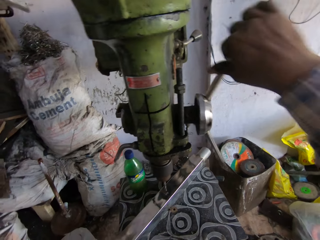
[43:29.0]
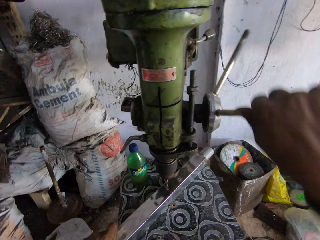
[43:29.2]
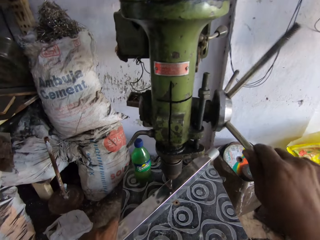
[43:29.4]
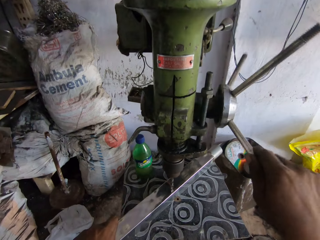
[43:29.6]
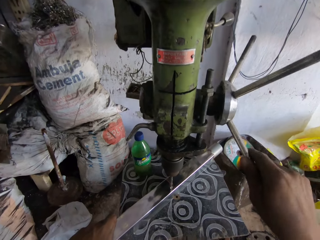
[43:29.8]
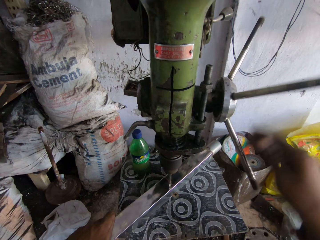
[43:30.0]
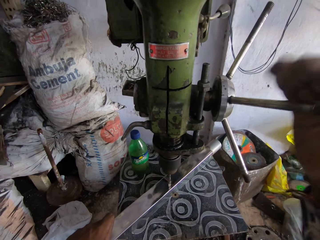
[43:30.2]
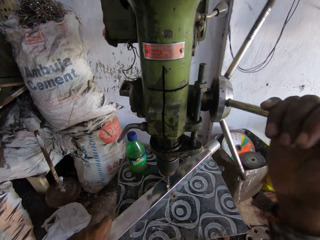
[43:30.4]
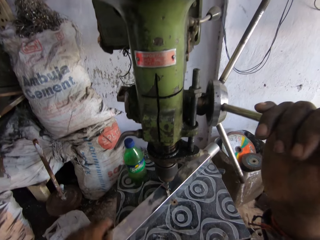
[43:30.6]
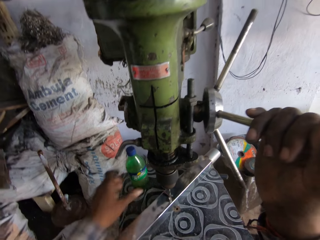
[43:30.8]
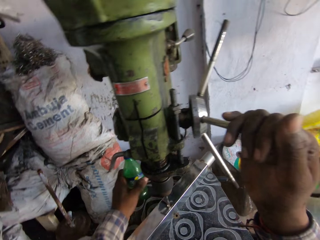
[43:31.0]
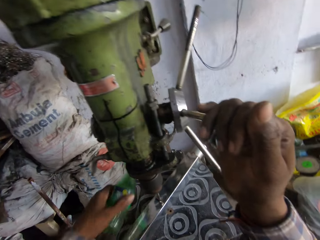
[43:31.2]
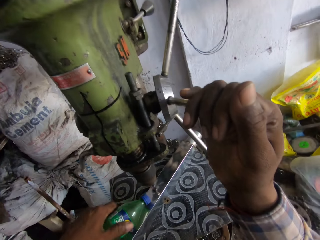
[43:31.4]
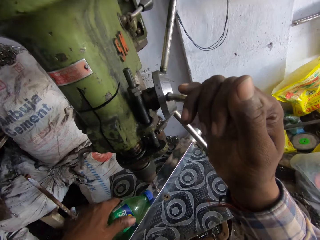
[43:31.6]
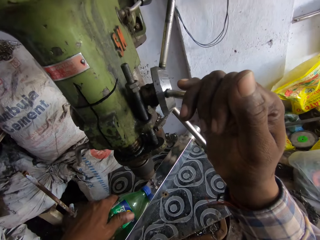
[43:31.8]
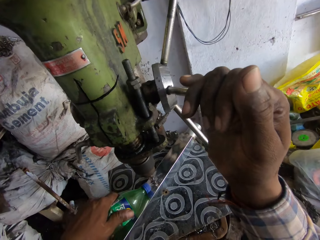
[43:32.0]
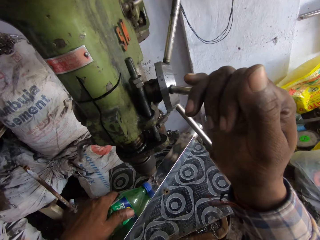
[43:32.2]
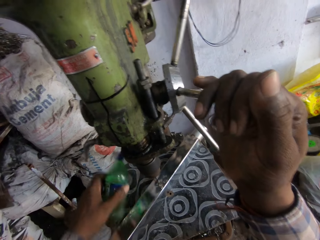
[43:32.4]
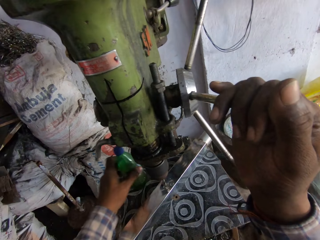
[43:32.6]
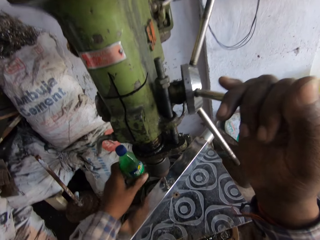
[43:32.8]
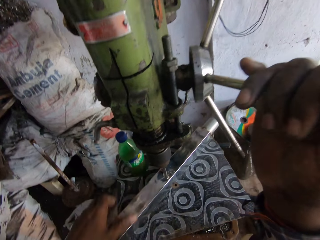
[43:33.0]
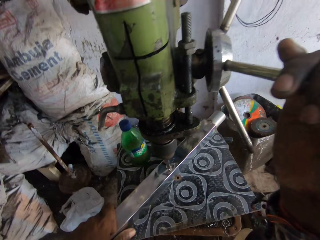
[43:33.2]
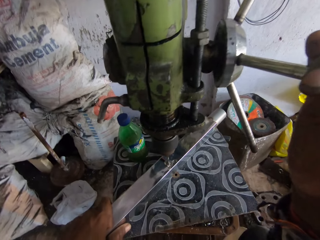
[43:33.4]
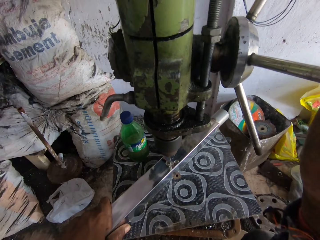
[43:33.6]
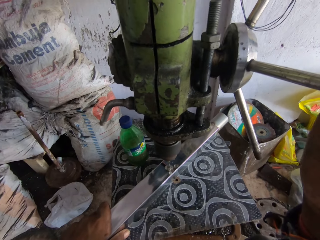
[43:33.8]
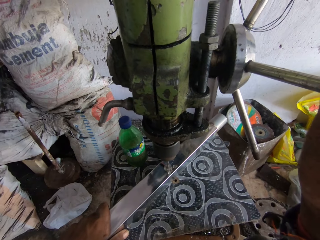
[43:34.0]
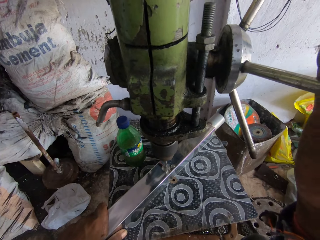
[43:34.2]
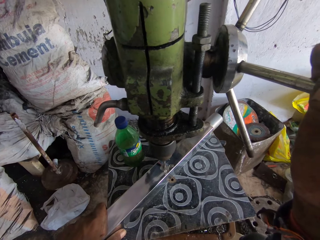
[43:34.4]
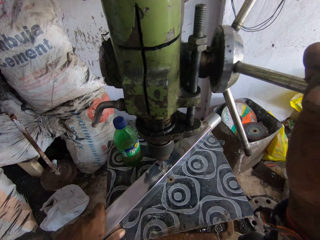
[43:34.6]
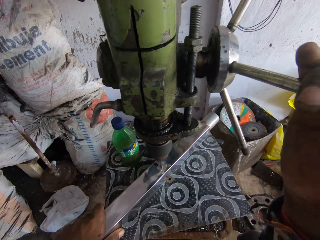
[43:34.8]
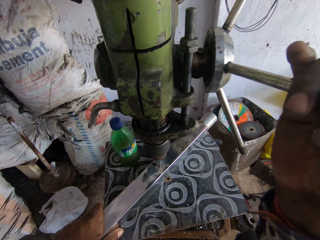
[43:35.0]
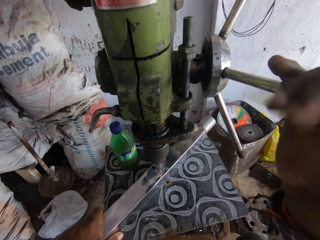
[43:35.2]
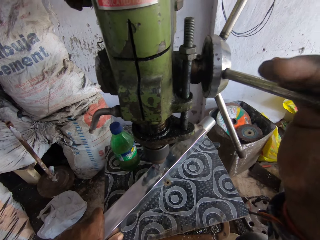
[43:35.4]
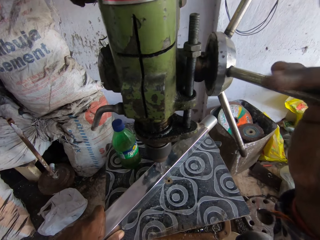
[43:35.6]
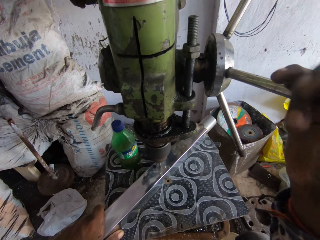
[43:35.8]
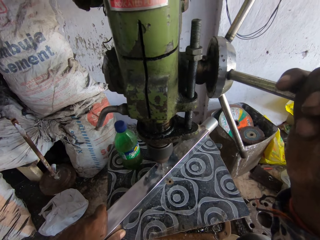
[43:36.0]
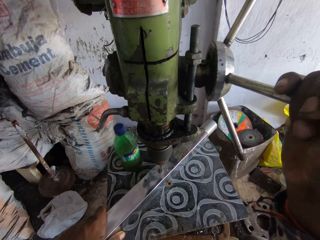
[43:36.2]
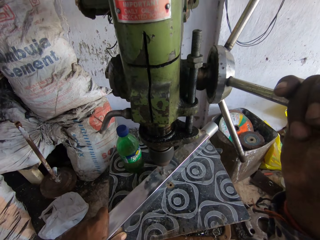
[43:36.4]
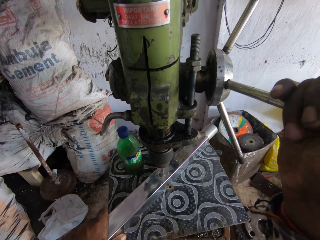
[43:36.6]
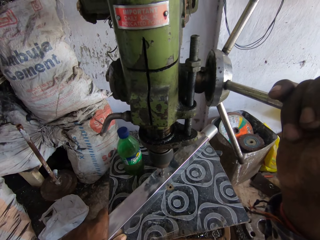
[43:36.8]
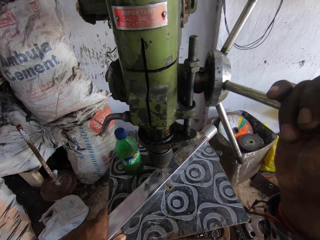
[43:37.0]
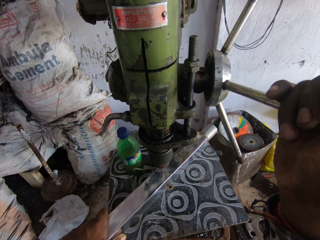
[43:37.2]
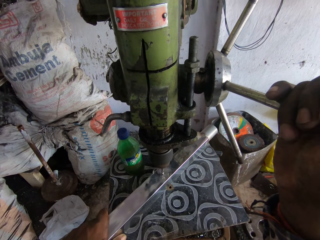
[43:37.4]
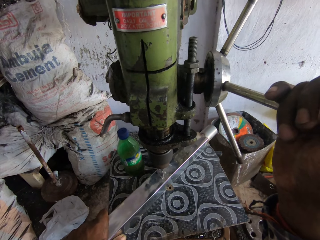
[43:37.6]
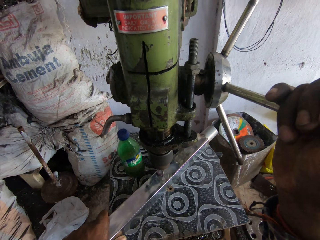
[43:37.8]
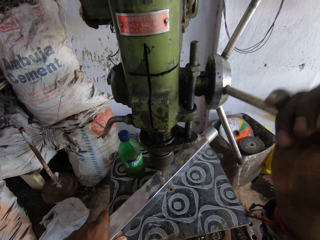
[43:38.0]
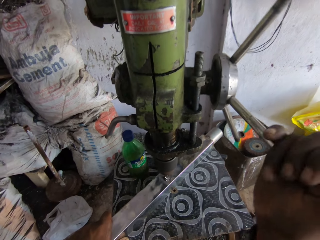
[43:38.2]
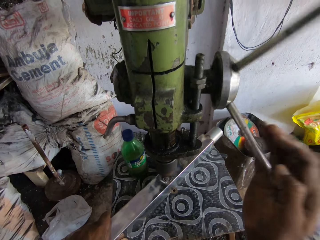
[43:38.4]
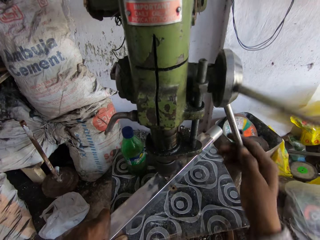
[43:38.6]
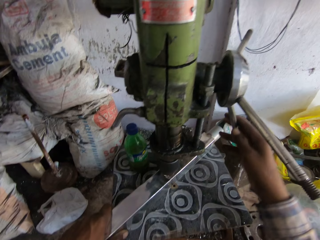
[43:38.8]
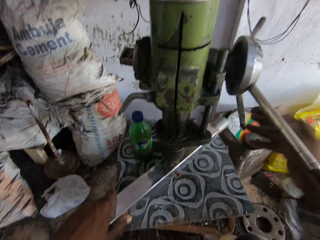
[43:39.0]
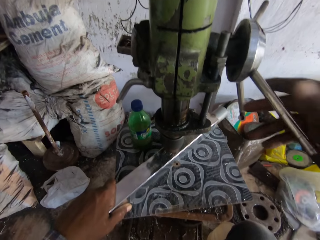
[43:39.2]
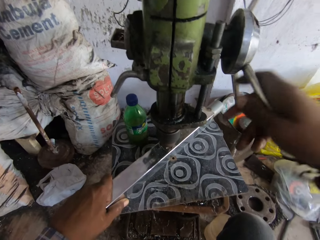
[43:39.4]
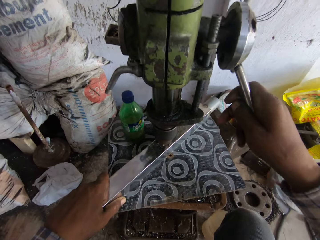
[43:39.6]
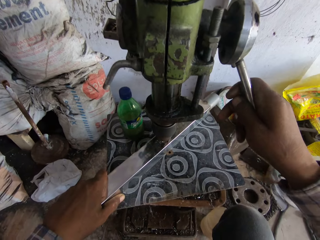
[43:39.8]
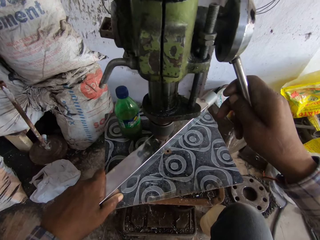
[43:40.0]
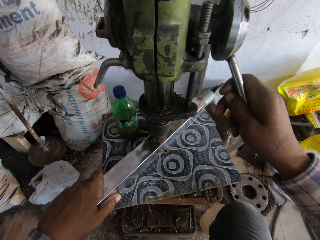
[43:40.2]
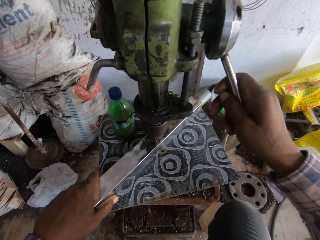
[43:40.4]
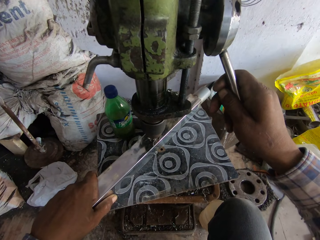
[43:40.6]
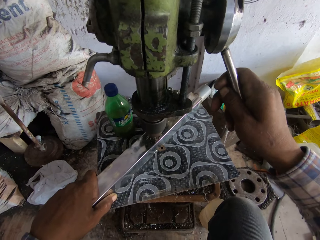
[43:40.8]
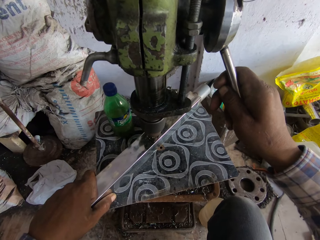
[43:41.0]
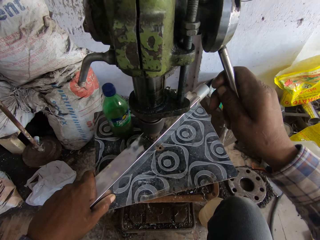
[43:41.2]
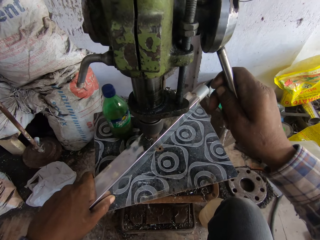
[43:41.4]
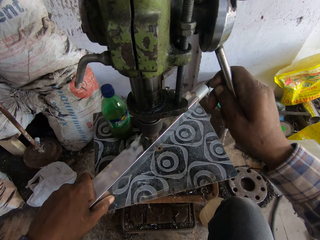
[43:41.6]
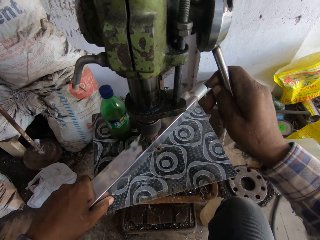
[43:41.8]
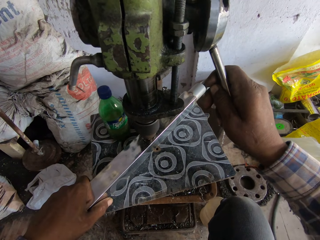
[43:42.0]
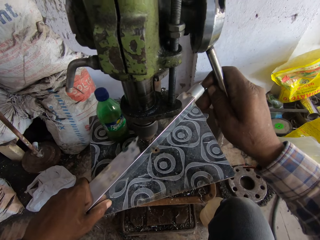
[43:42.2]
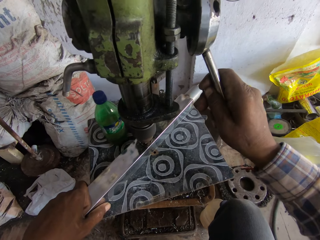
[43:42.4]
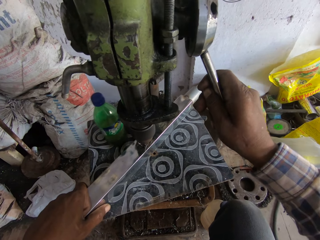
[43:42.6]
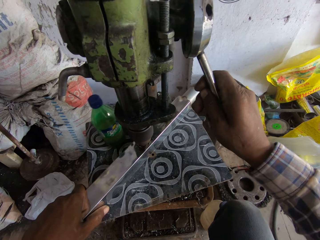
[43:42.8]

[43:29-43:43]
The camera wearer rotates the drill press handle with the right hand. They drill a hole on the steel rod. They pick a bottle with the left hand. They pour something on the steel rod. They squeeze the bottle. They place the bottle on the table. They move the metal. They drill a hole on the steel rod. They exert pressure on the drill press handle with the right hand. They rotate the drill press handle with the right hand. They drill a hole on the steel rod.

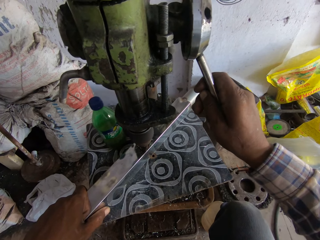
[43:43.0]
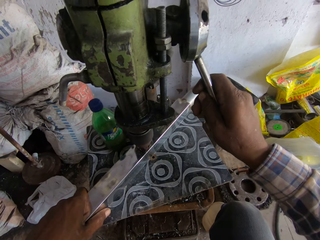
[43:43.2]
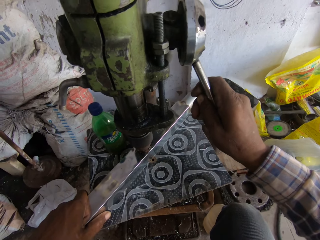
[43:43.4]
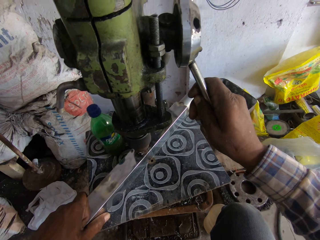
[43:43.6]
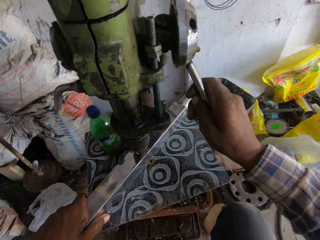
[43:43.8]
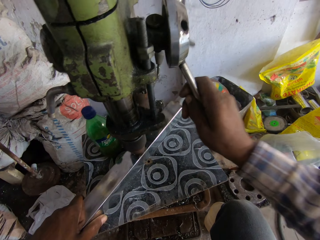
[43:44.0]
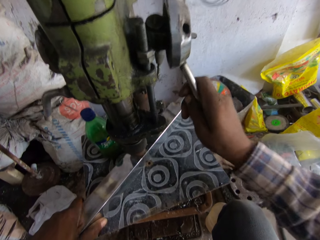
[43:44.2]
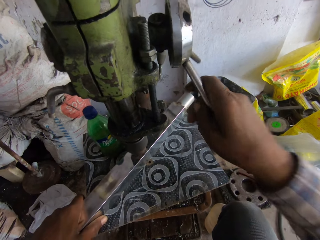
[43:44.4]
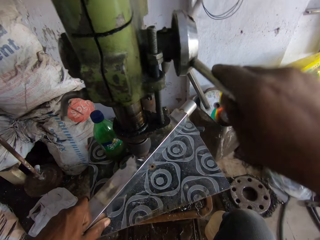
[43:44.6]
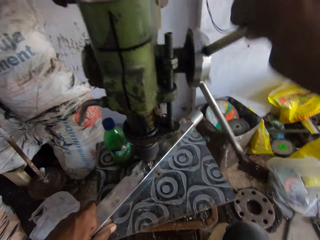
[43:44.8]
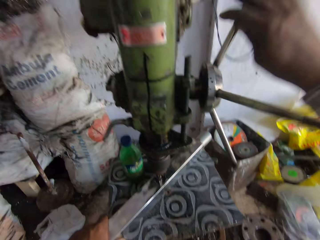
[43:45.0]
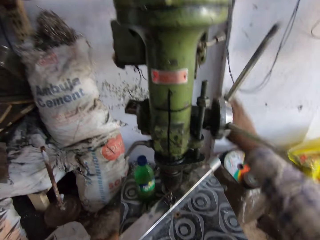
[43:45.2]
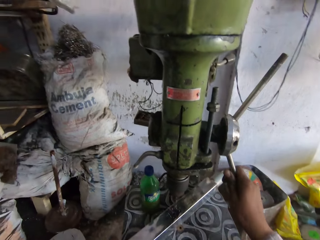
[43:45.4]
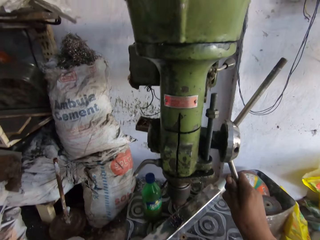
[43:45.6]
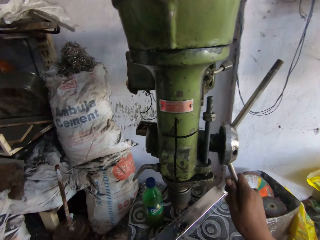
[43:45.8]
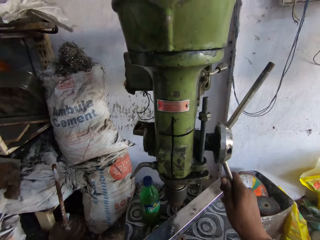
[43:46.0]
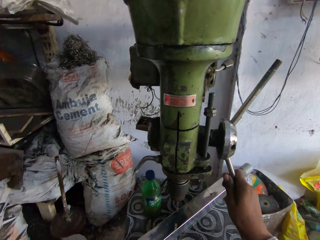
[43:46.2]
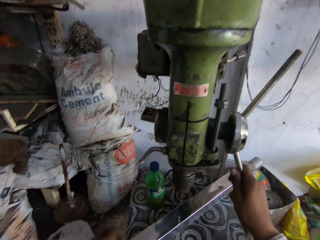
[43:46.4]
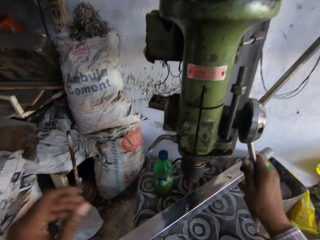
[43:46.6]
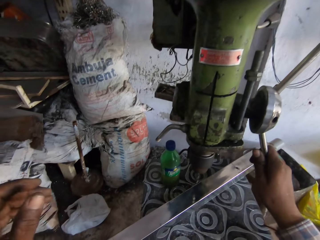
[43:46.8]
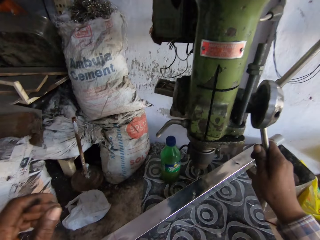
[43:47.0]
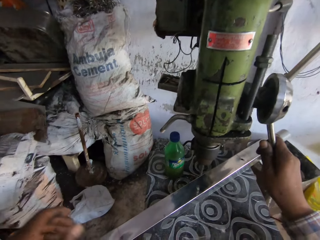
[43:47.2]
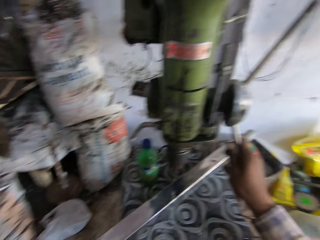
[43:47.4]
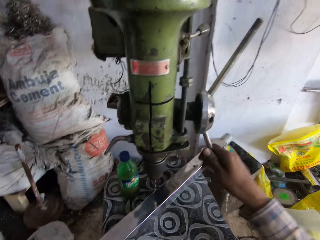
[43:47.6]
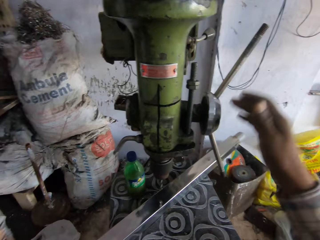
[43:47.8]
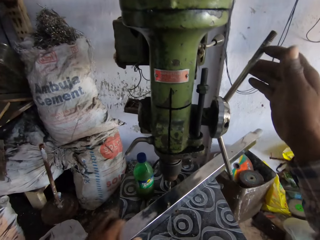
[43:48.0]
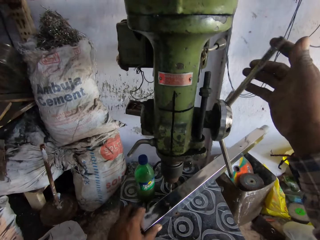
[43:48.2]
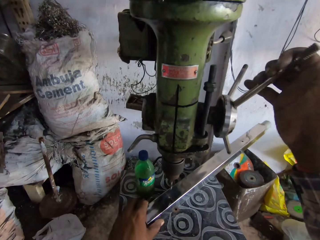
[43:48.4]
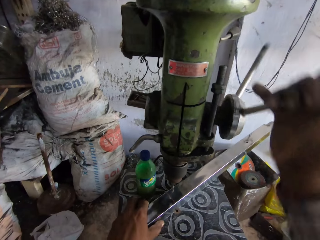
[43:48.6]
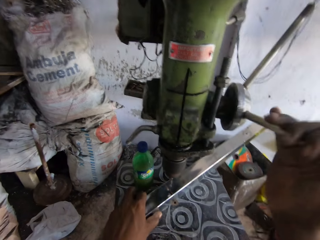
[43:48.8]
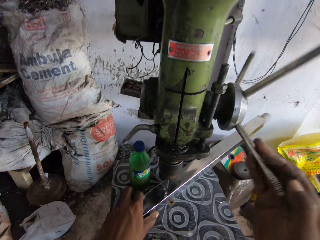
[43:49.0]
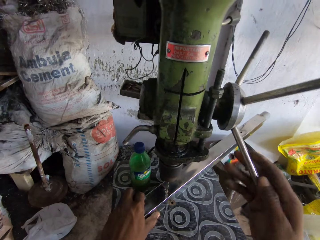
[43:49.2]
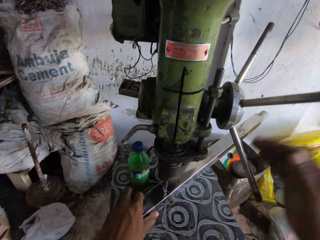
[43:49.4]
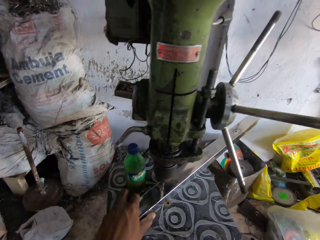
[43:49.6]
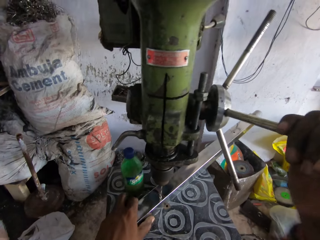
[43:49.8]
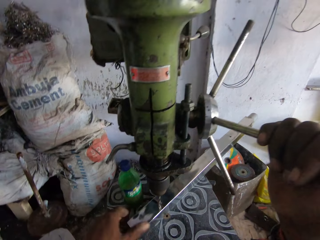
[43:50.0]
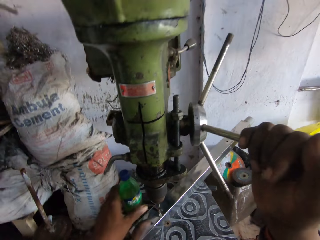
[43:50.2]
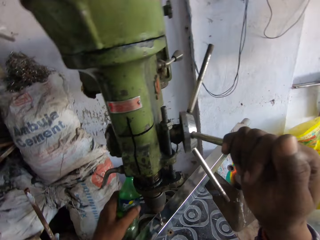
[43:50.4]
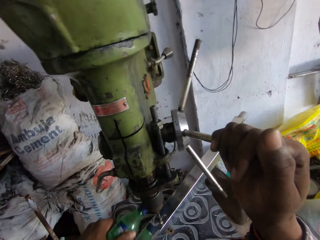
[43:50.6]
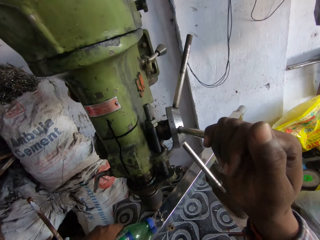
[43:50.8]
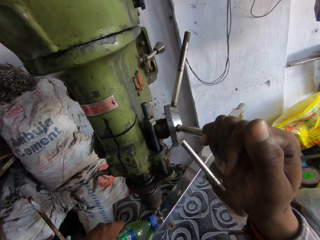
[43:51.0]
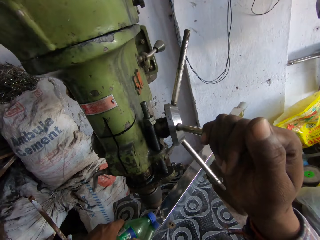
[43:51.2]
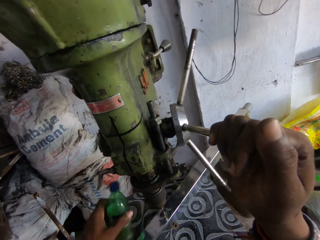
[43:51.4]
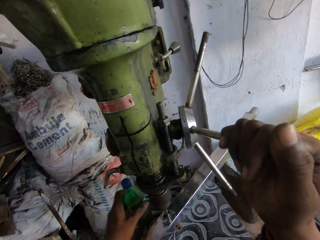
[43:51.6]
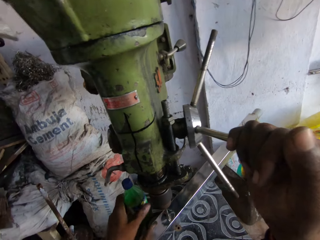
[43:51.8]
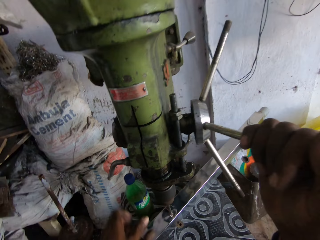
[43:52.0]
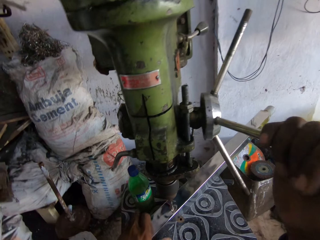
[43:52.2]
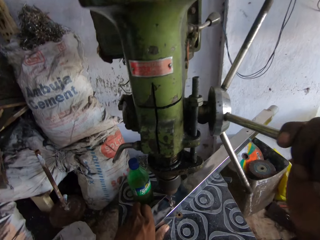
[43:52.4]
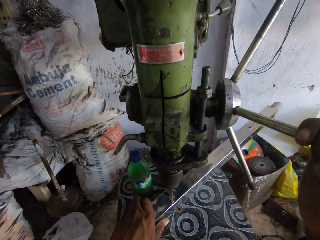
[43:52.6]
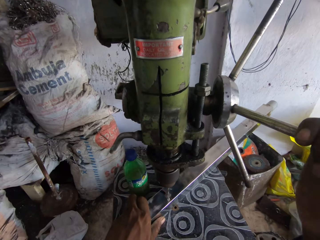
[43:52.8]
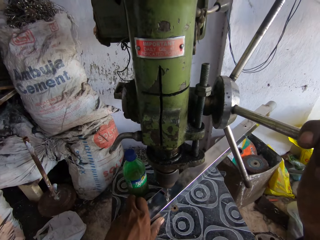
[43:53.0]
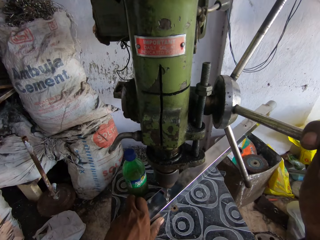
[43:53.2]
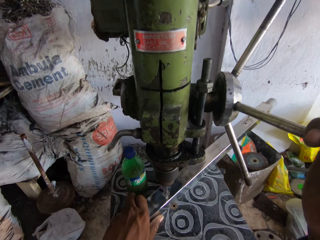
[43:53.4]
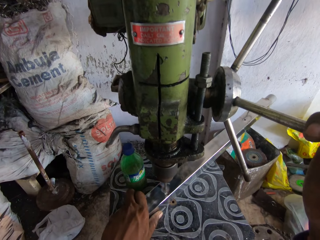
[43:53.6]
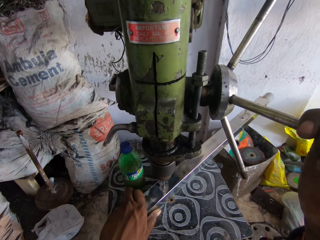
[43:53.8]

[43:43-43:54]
The camera wearer exerts pressure on the drill press handle with the right hand. They drill a hole on the steel rod. They rotate the drill press handle with the right hand. They adjust a steel rod with the left hand. They move the left hand. They rotate the drill press handle with the right hand. They drill a hole on the steel rod. They pick a bottle with the left hand. They hold the bottle. They pour something on the steel rod. They place the bottle on the table. They drill a hole on the steel rod. They hold the metal.
